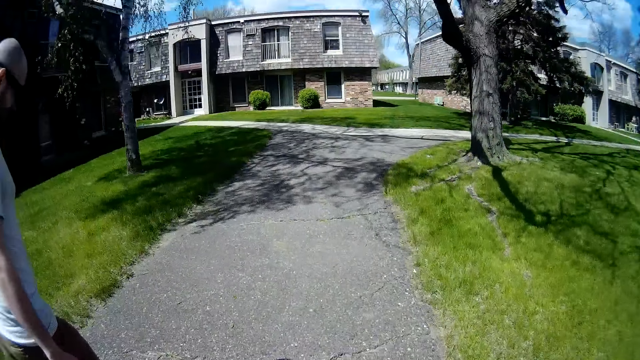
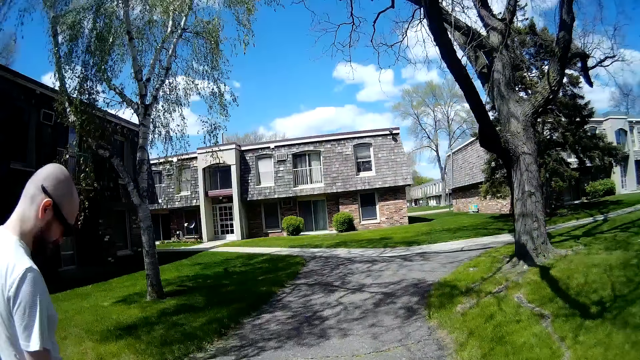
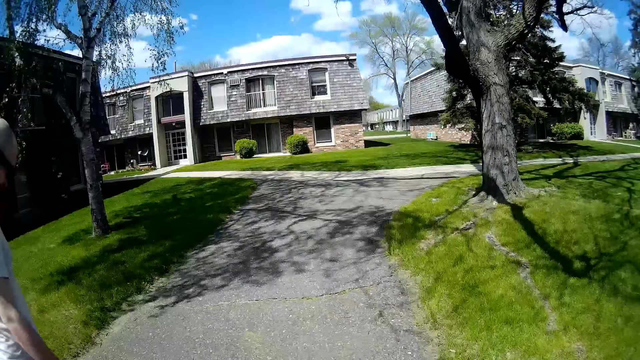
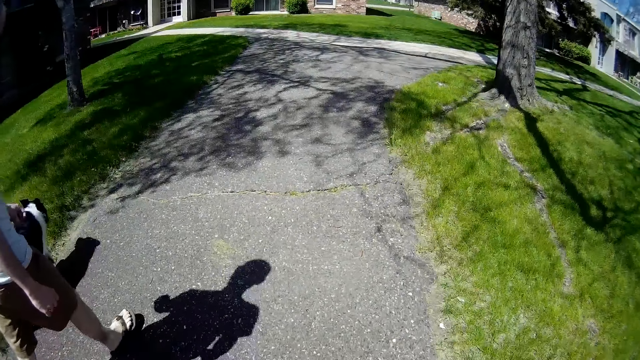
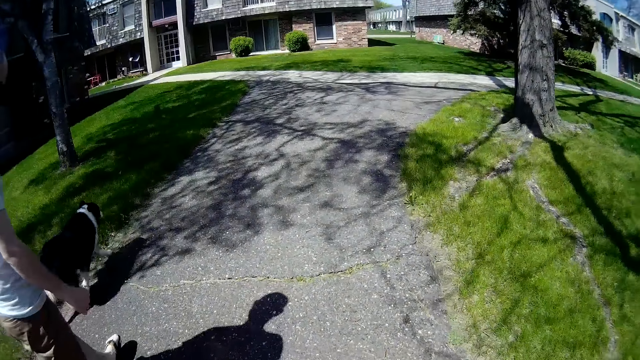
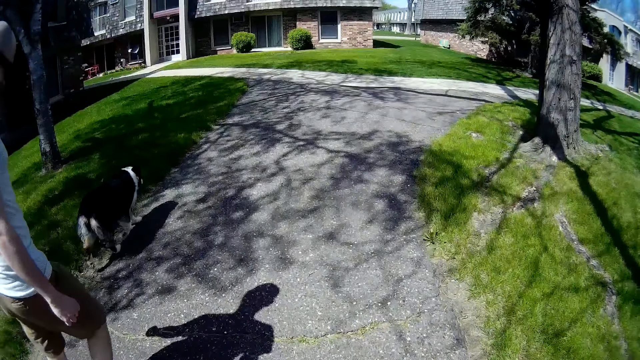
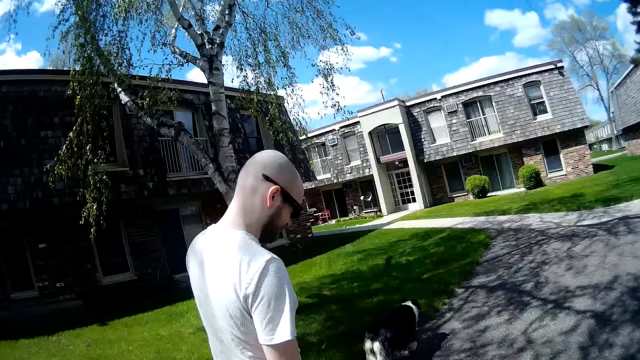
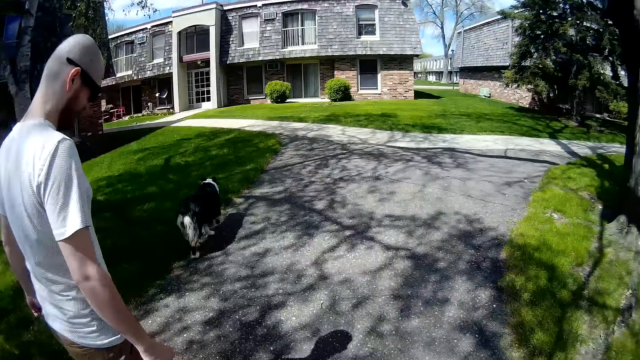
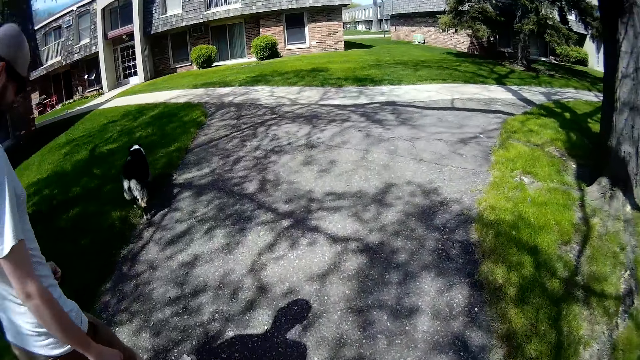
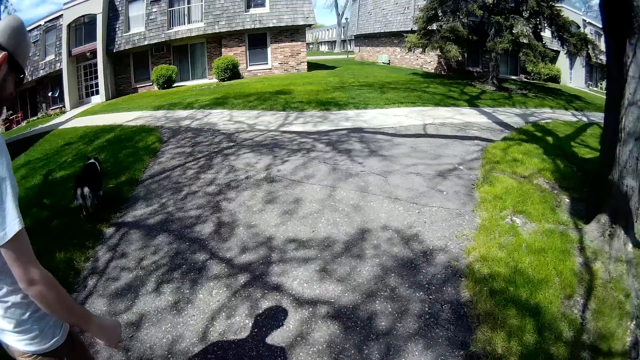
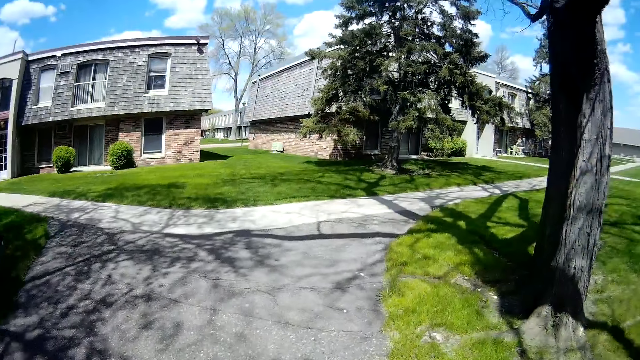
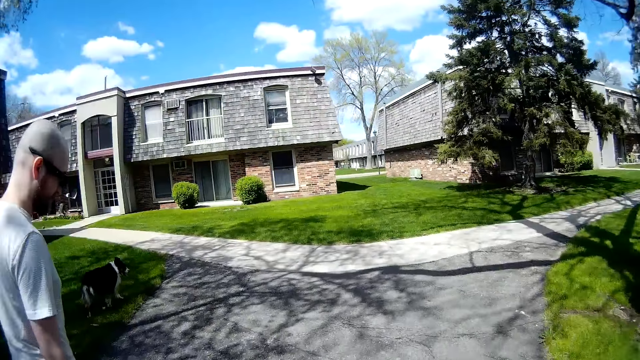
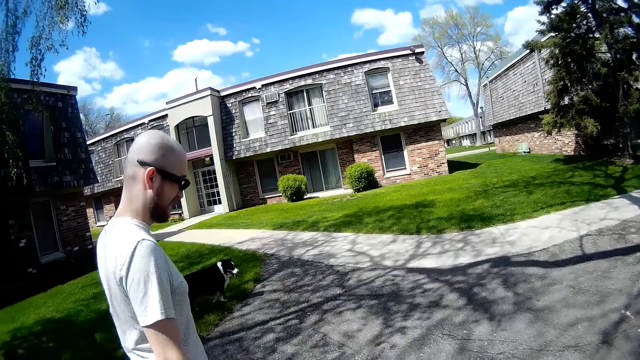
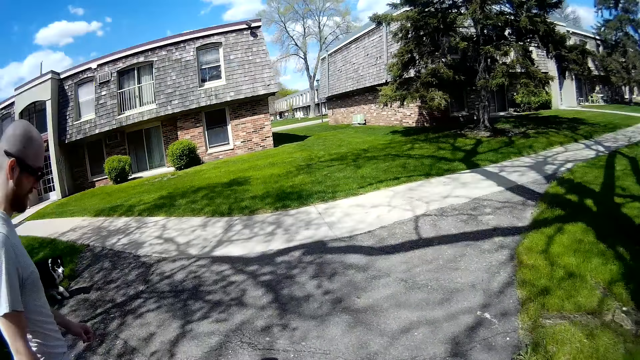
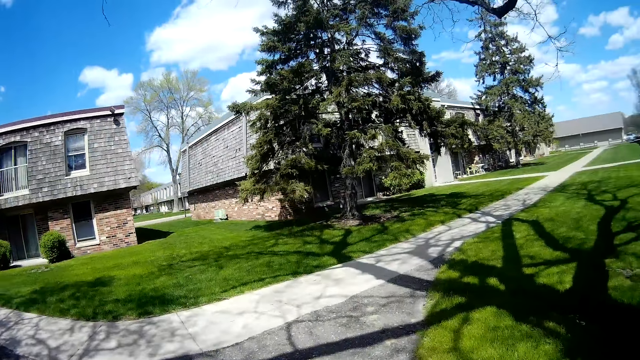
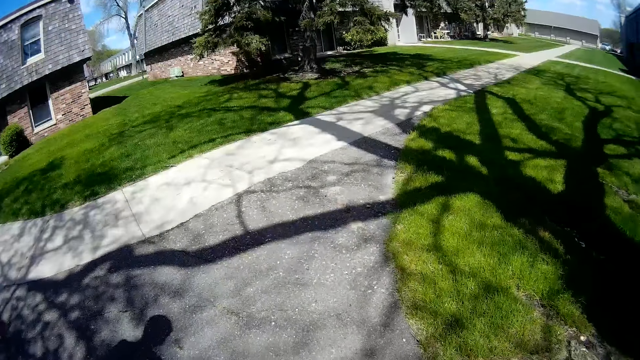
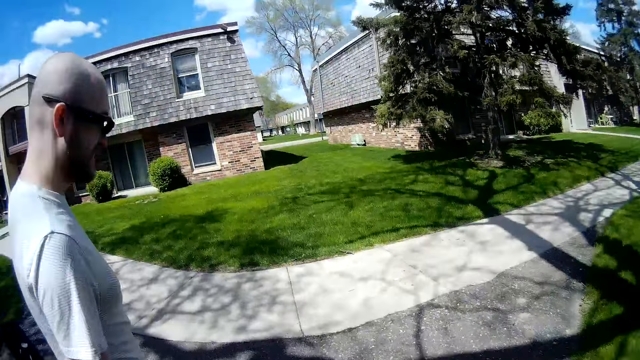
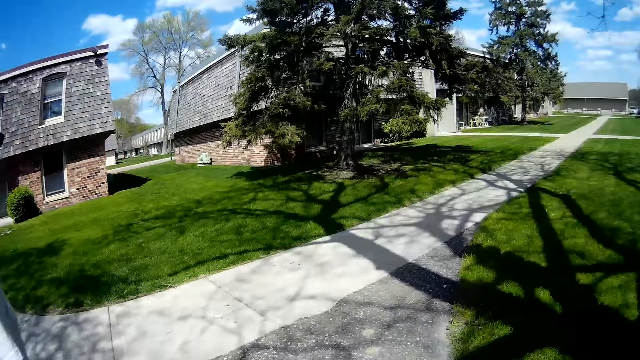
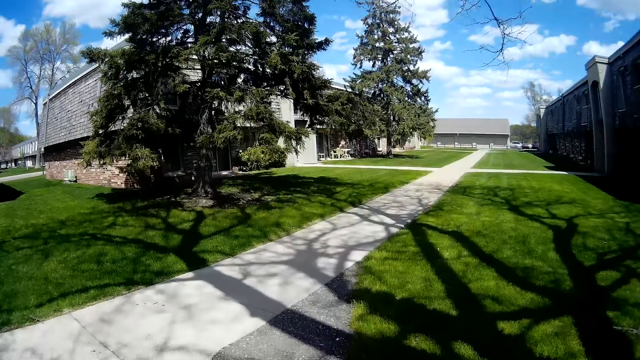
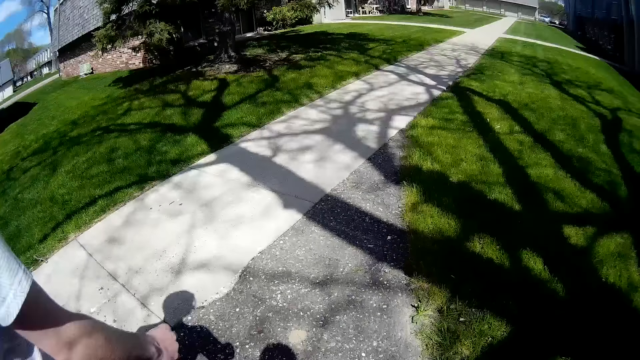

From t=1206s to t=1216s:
The camera wearer walks on the pavement.

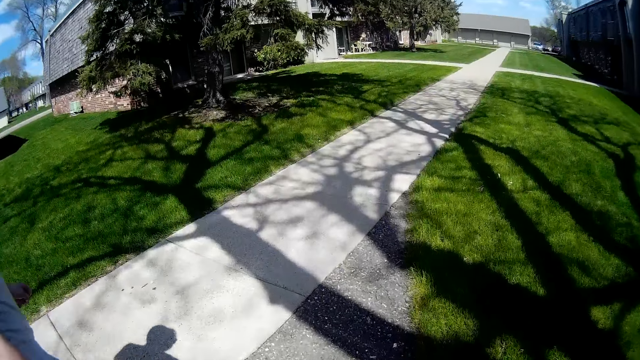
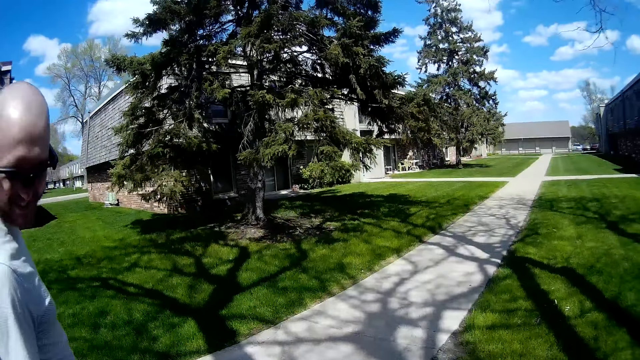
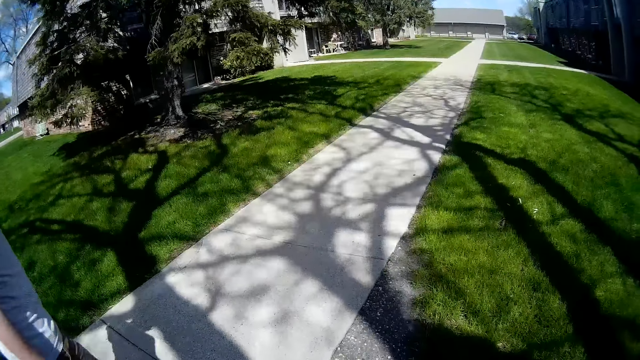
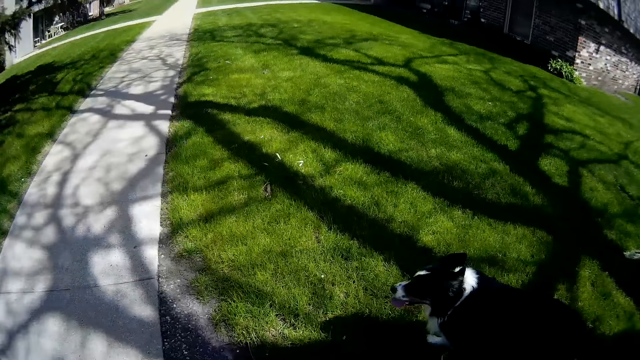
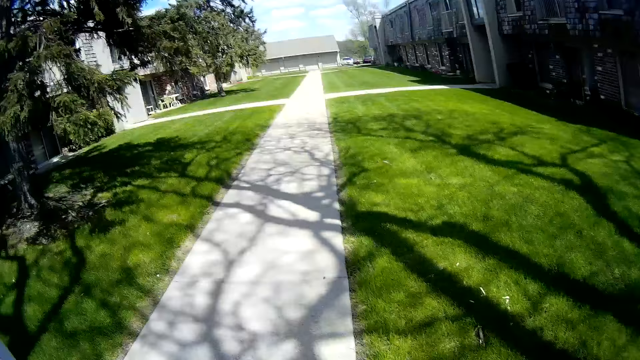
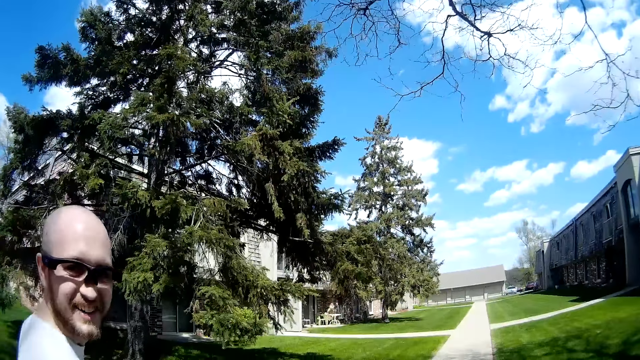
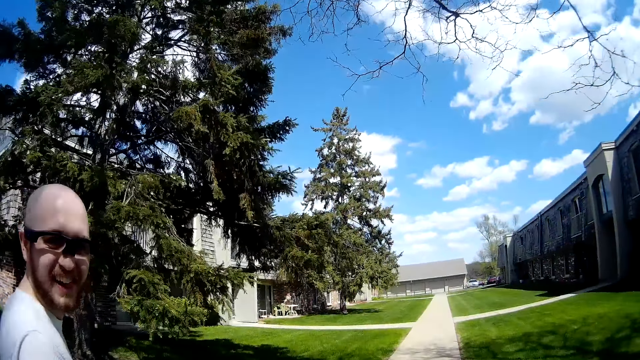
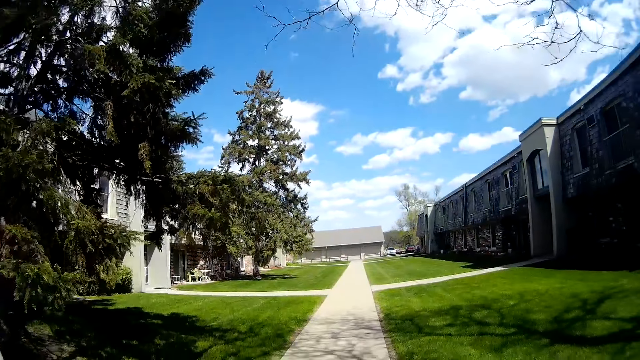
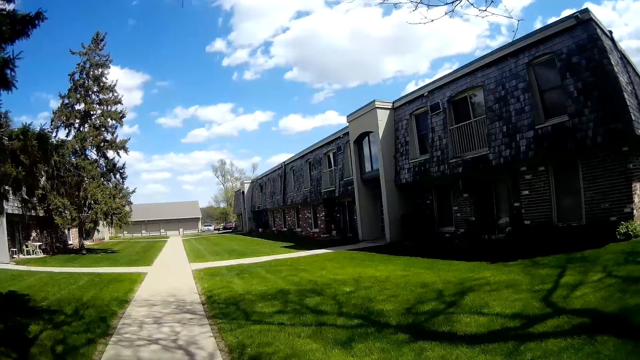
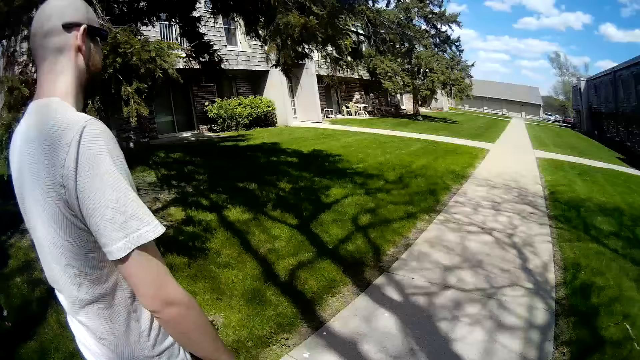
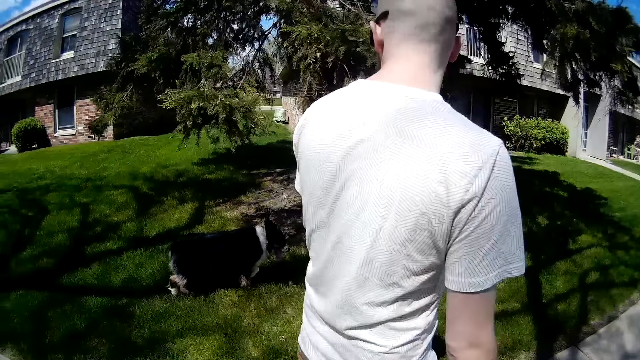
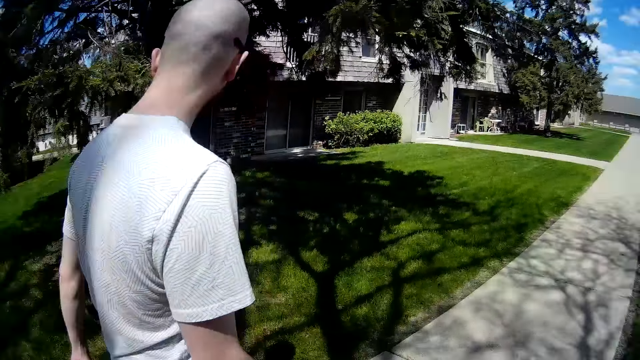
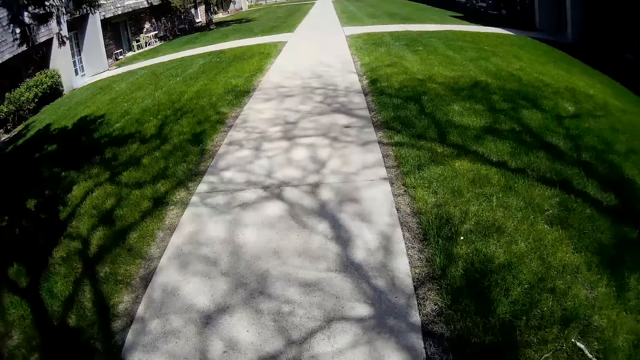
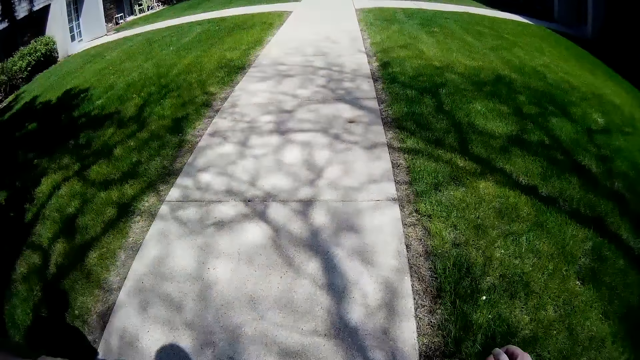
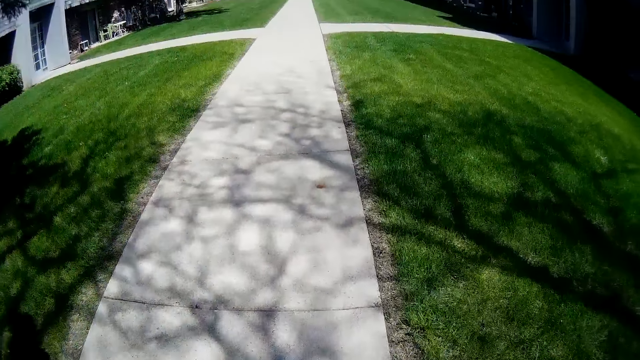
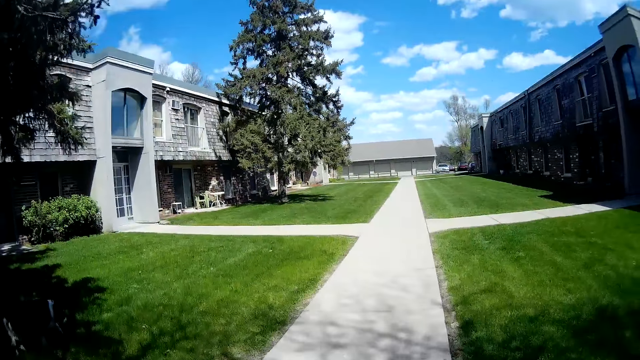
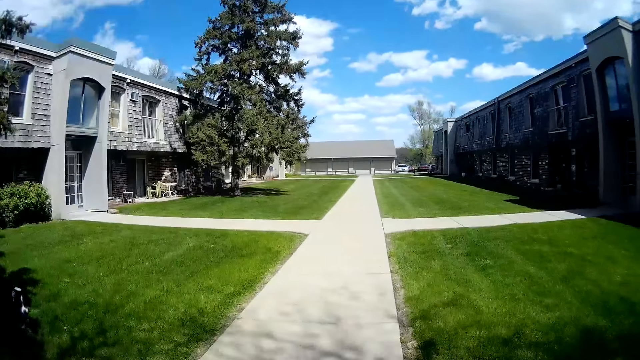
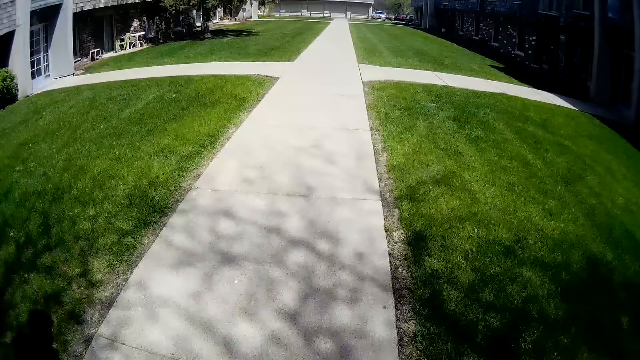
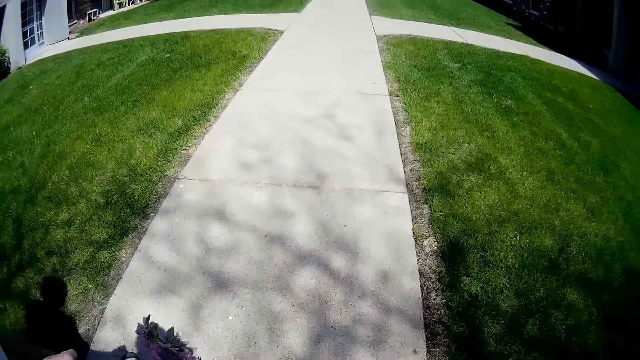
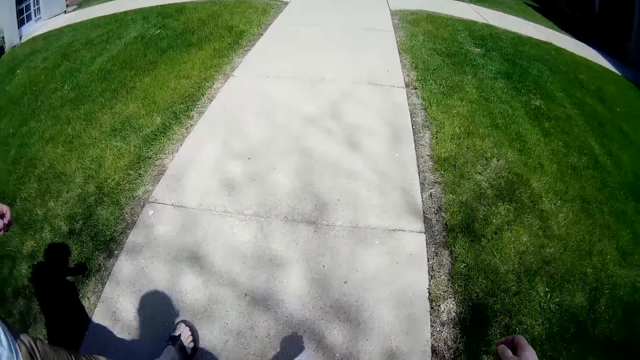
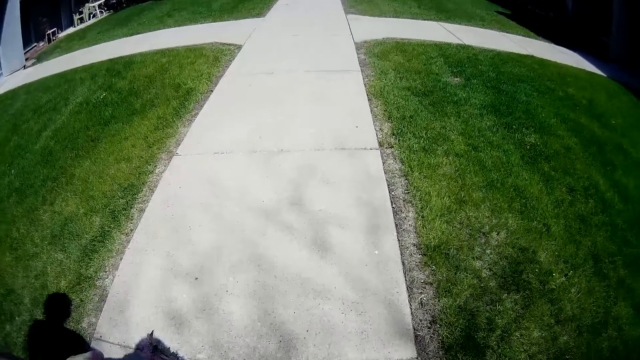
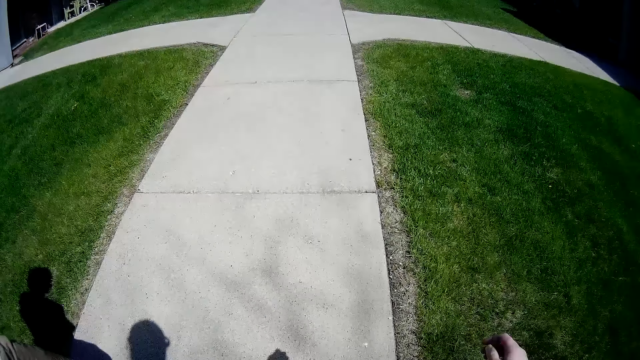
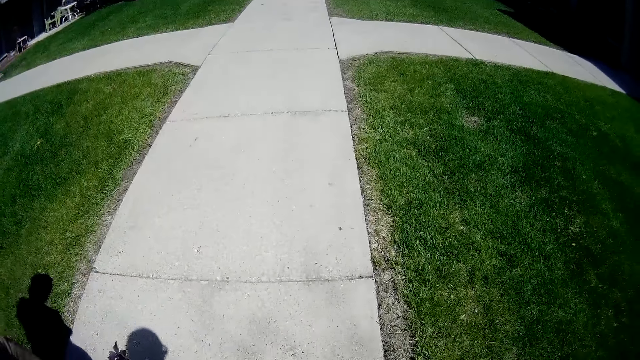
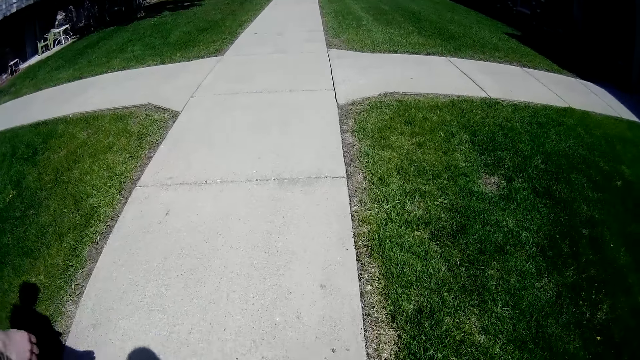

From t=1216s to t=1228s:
The camera wearer converses with a man. They walk on the pavement.
